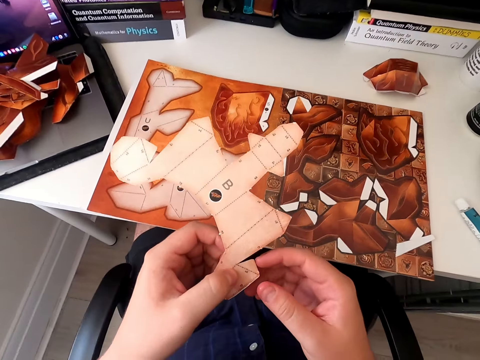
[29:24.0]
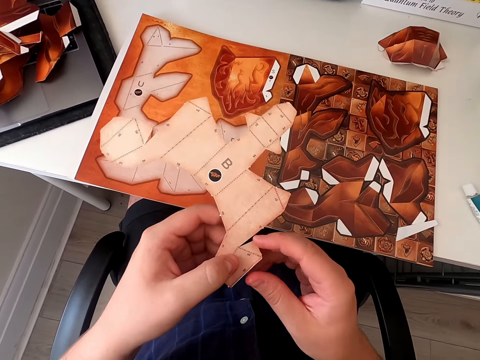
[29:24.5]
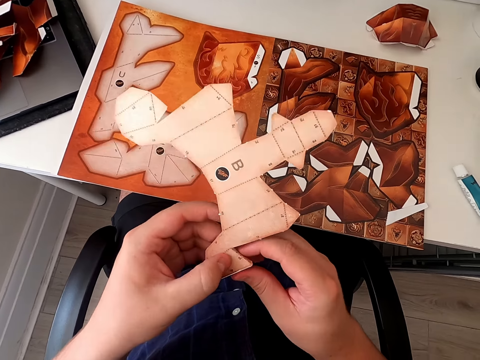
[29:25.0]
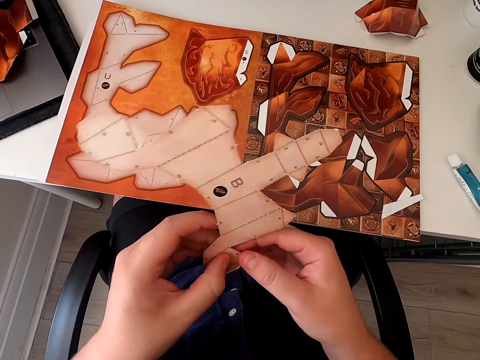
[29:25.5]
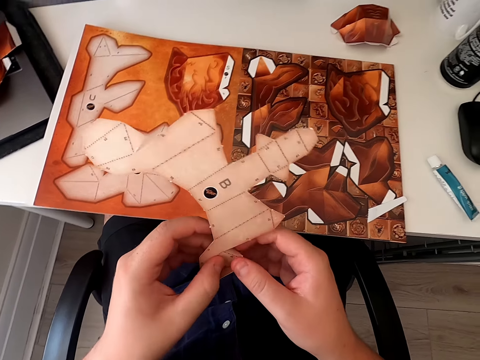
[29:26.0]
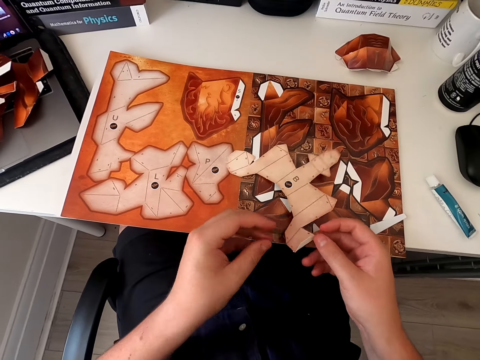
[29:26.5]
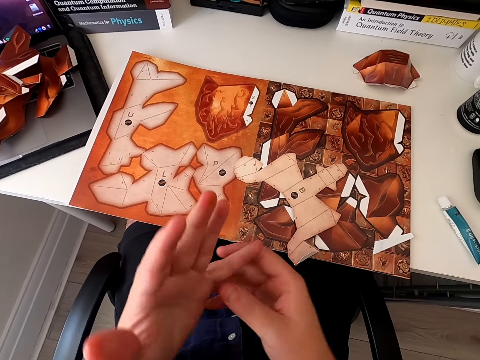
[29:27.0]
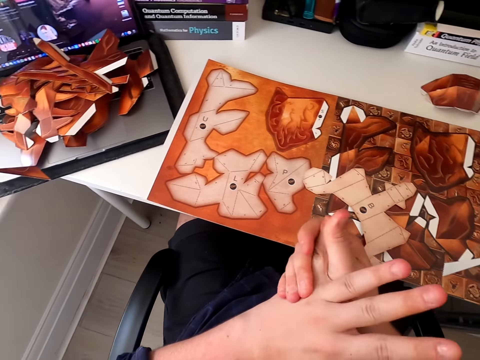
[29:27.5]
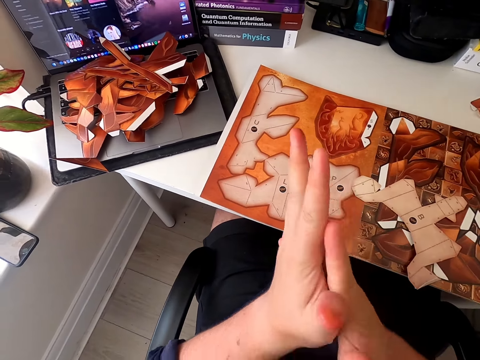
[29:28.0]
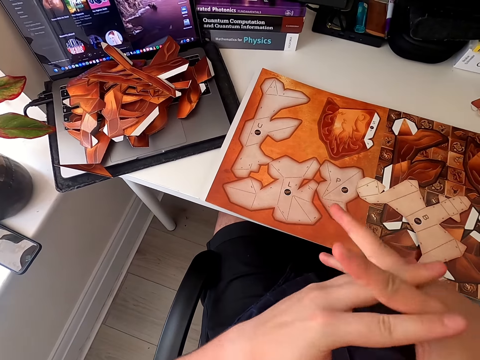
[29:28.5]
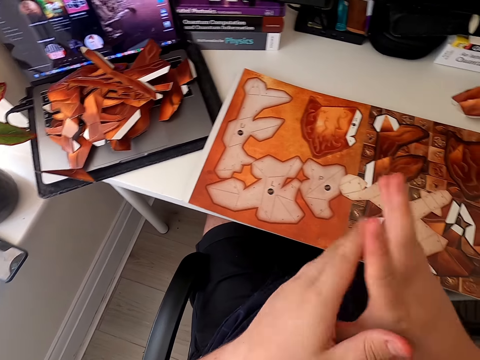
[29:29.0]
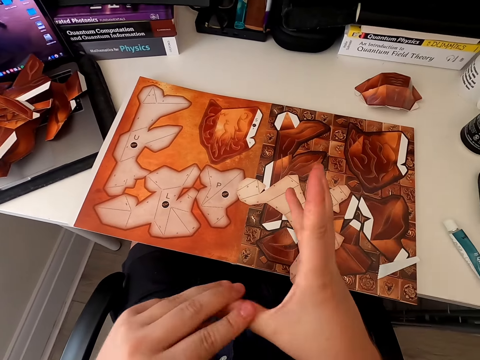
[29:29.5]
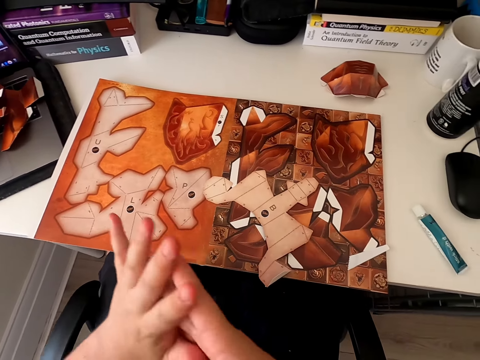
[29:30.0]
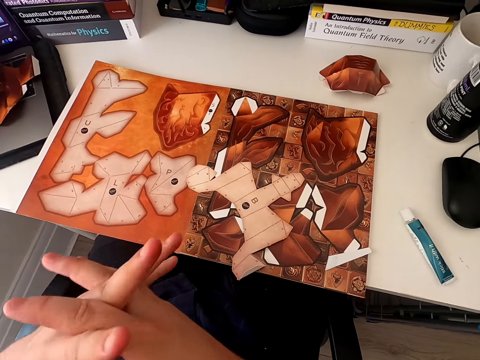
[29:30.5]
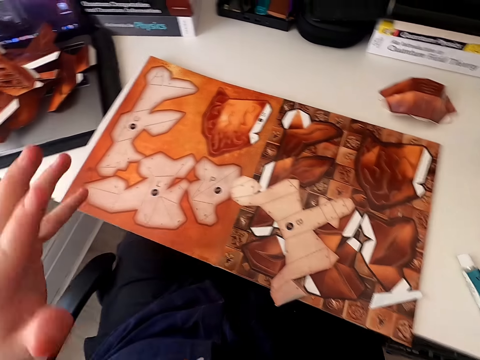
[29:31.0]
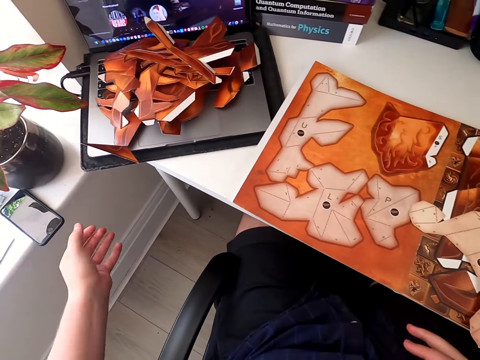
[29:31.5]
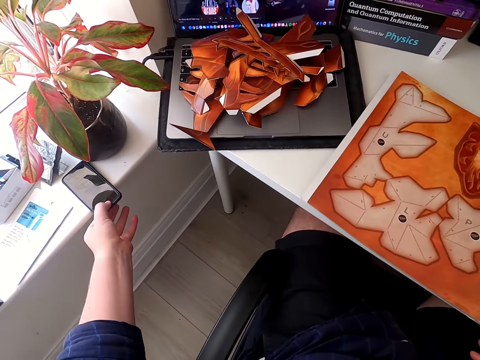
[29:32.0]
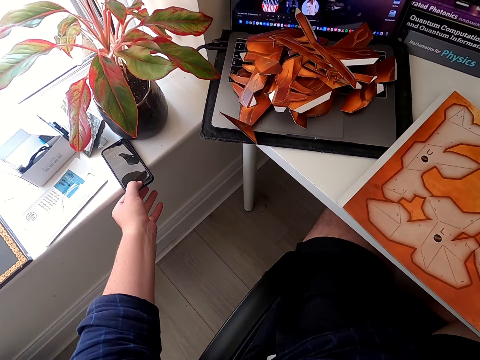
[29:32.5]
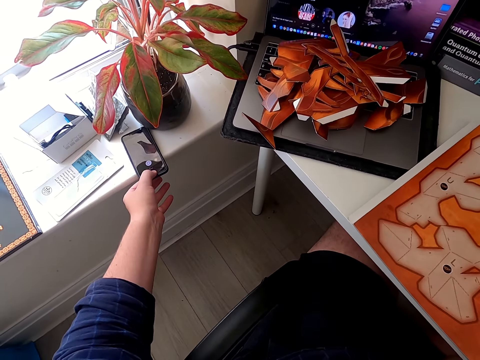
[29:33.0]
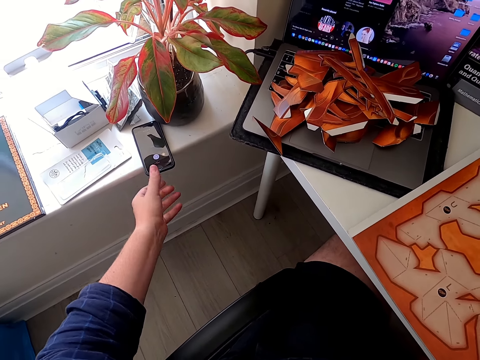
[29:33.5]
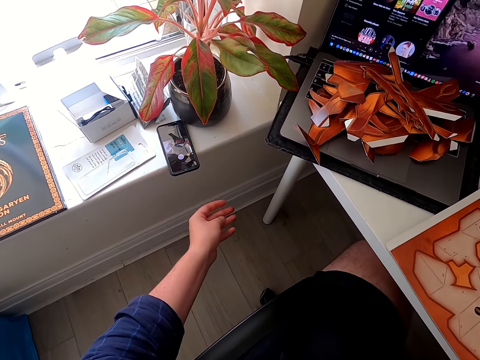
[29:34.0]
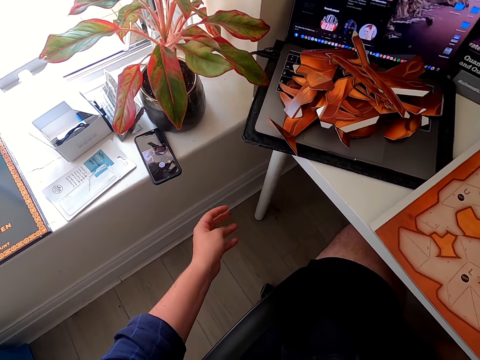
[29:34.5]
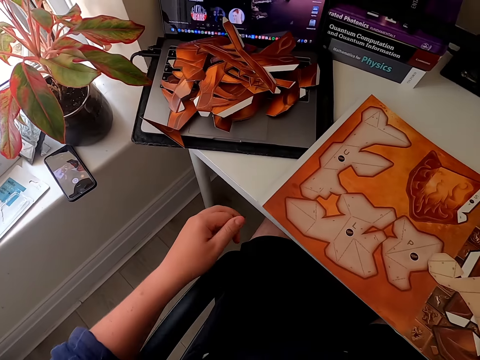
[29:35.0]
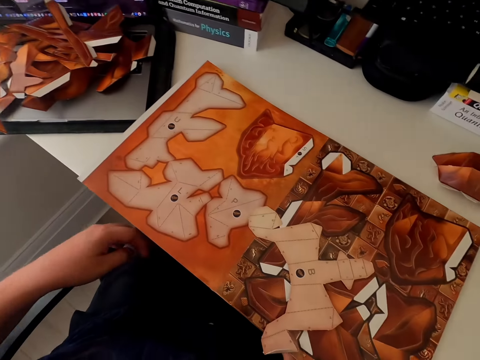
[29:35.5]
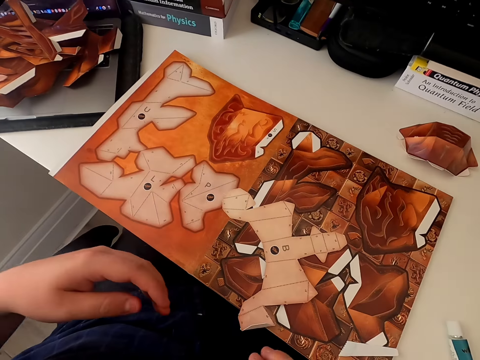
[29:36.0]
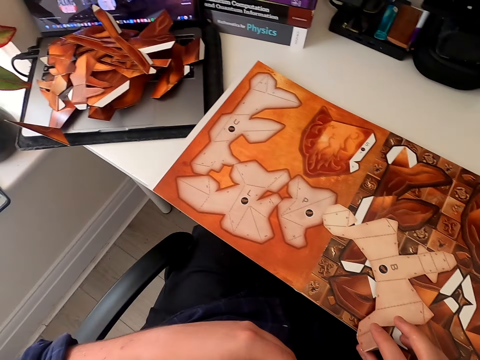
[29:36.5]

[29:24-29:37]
The camera wearer folds the paper craft and puts the paper craft down. He wipes glue on his hands. He wipes his hands again. He taps on the phone and turns around.

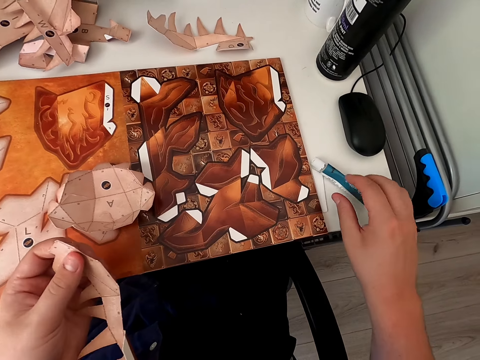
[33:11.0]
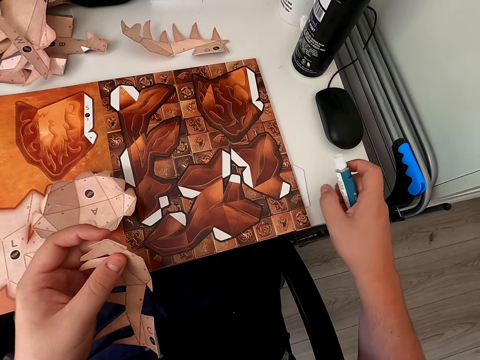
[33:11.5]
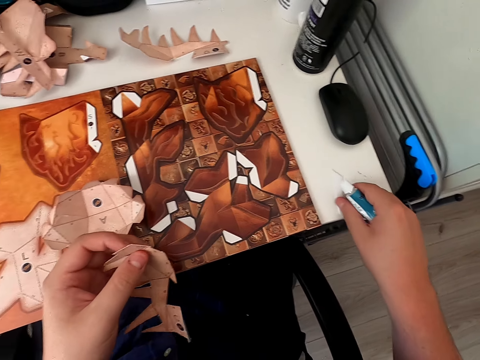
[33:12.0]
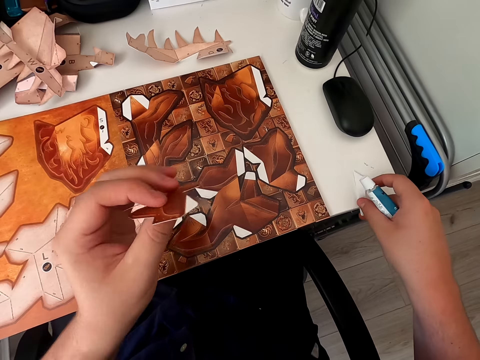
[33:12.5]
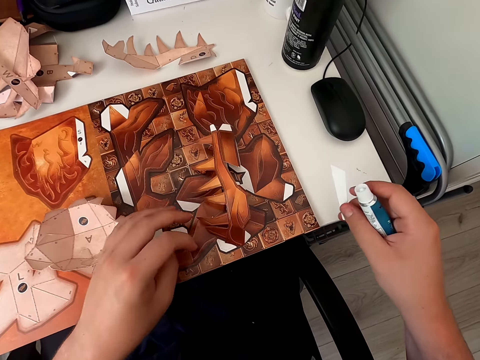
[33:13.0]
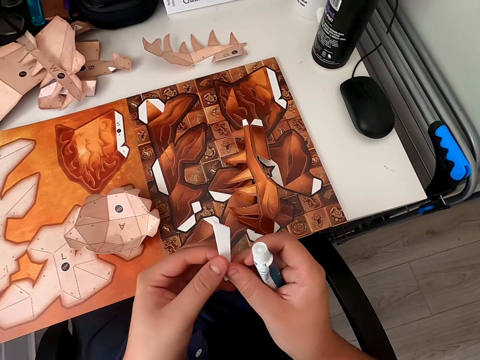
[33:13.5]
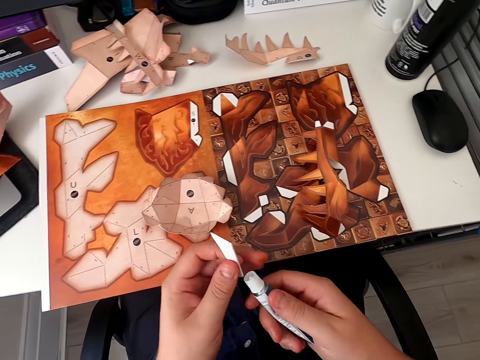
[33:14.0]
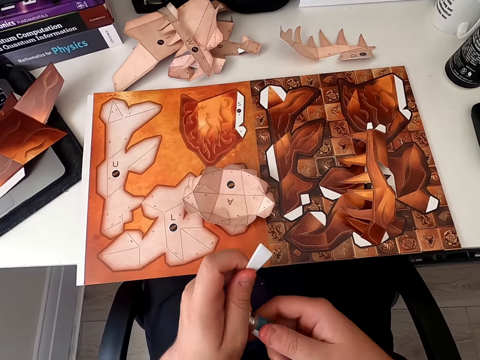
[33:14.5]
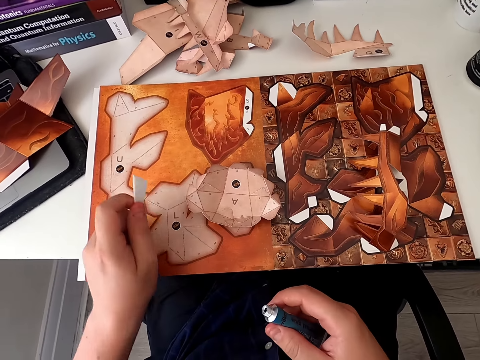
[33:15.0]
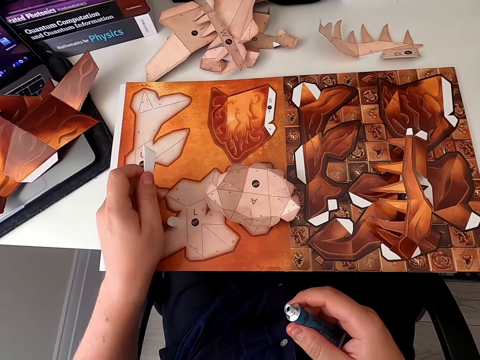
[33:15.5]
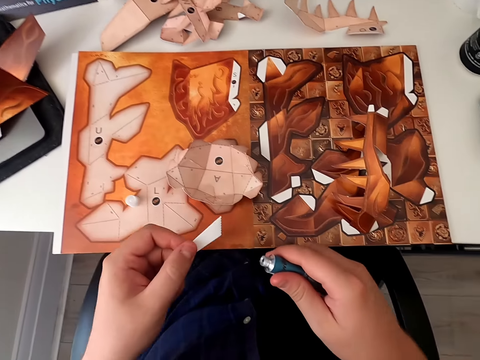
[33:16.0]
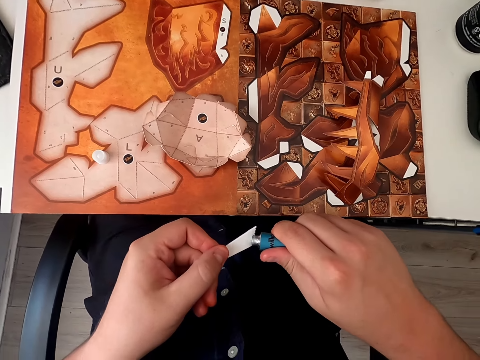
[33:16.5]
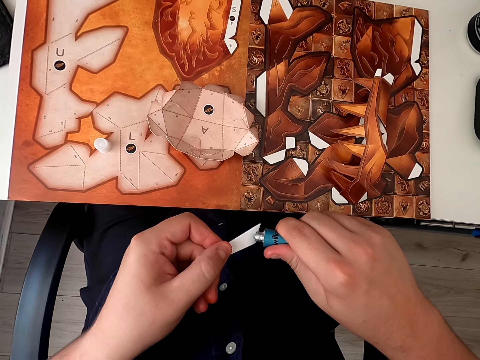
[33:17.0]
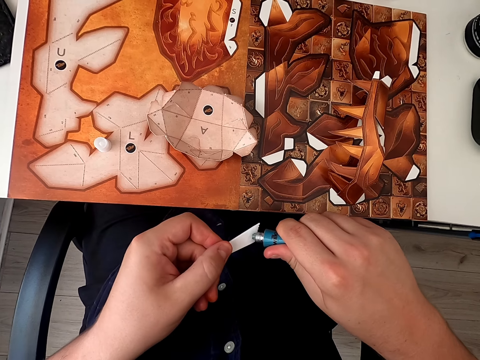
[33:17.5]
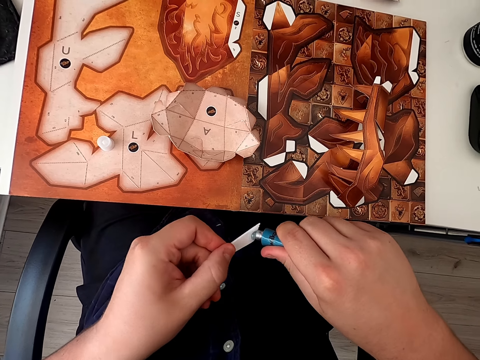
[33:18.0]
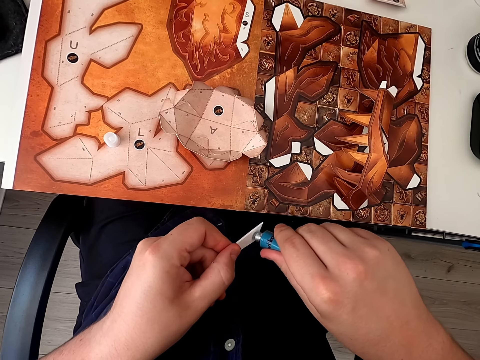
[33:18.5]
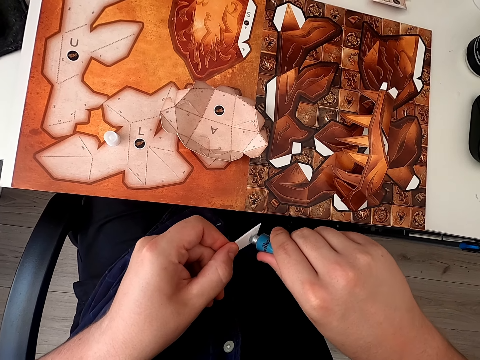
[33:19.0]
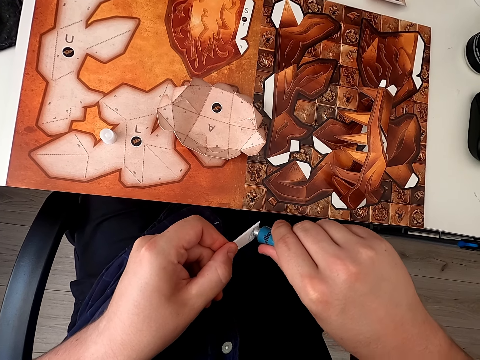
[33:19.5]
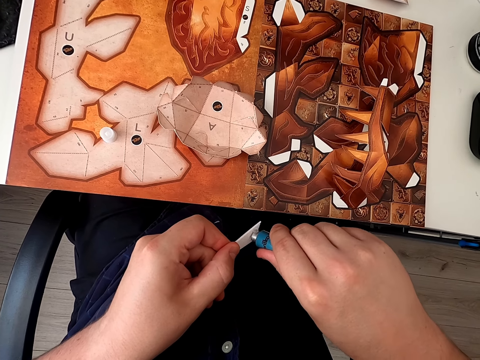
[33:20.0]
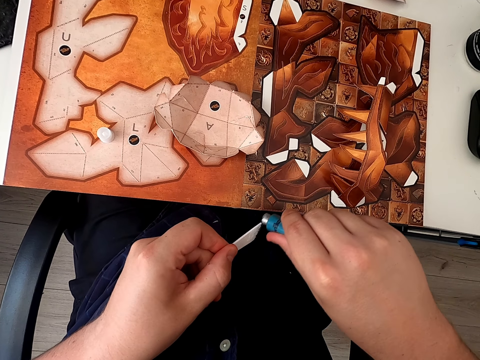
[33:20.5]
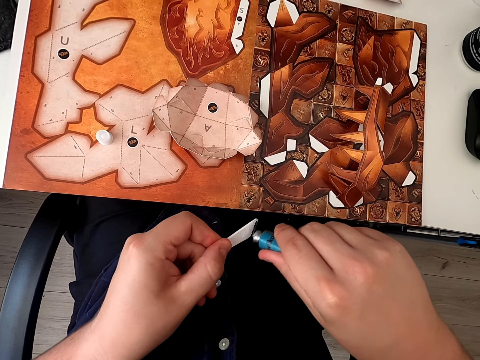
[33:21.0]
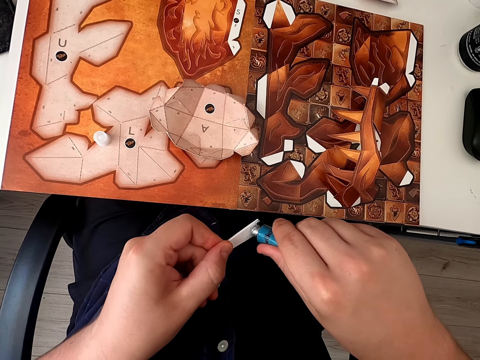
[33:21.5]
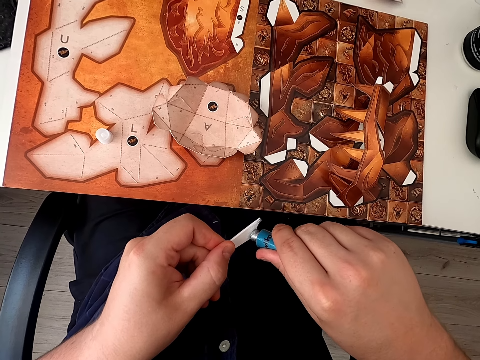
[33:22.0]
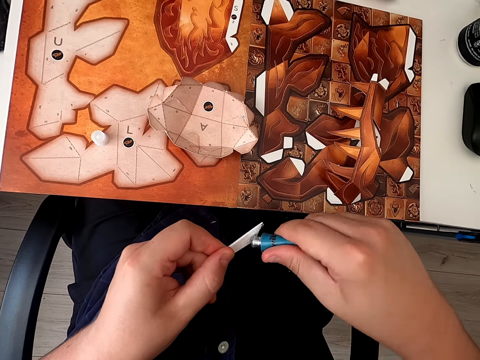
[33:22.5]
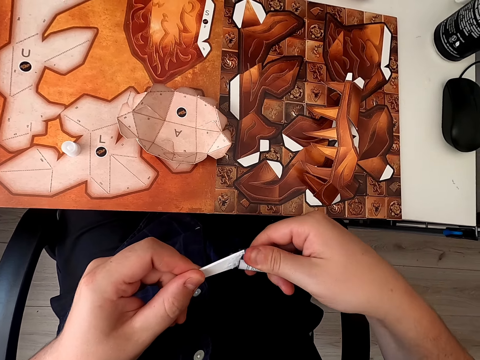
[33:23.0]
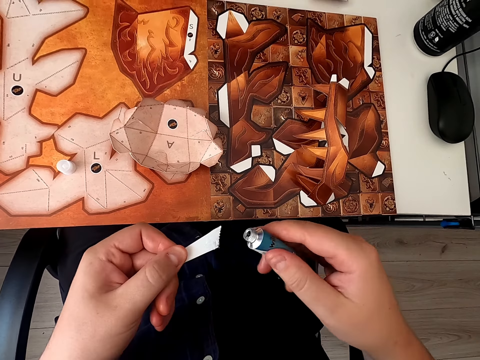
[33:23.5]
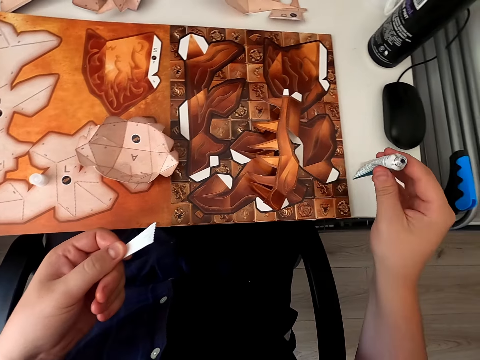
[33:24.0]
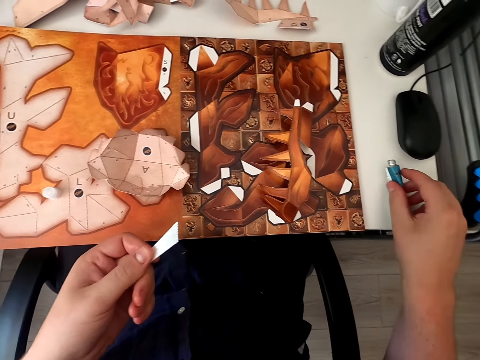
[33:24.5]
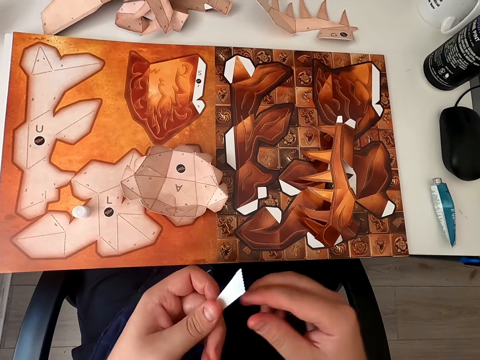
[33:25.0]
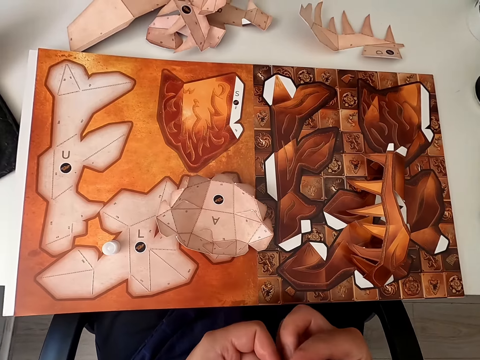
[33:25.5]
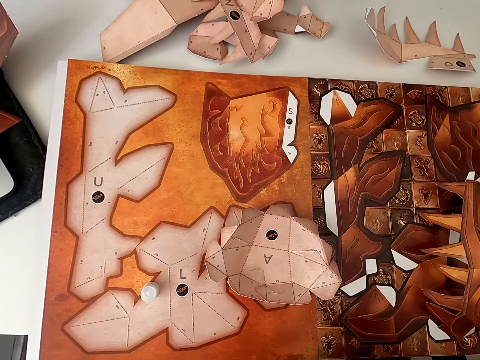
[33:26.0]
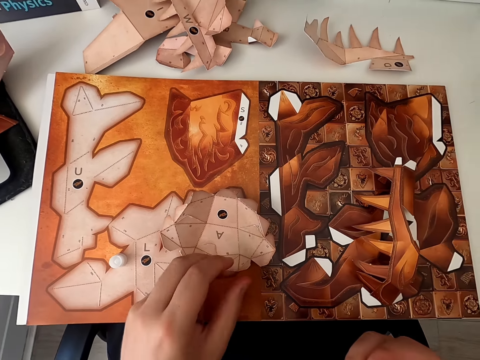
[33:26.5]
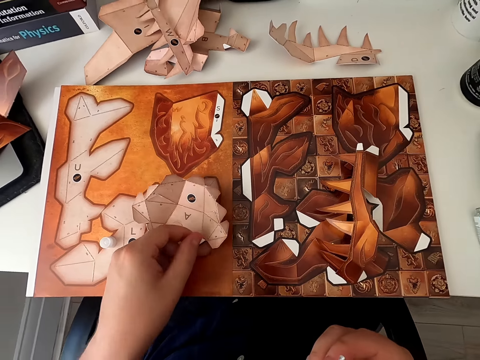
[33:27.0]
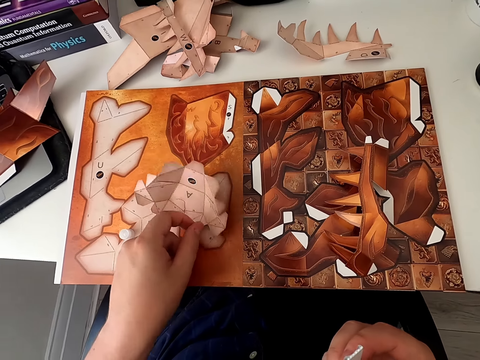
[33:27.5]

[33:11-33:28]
The camera wearer picks up the glue, picks up an emboss board and puts a paper craft down. They open the glue and put the glue top down. They apply glue on the emboss board. They apply glue on the emboss board repeatedly. They put the glue on the table, hold the emboss board and look around. They hold the paper craft.
